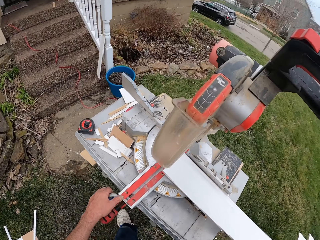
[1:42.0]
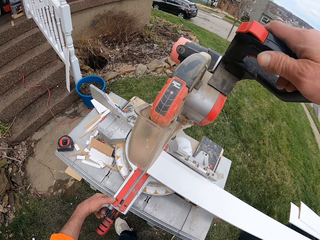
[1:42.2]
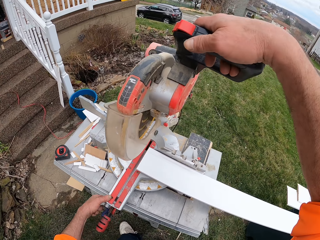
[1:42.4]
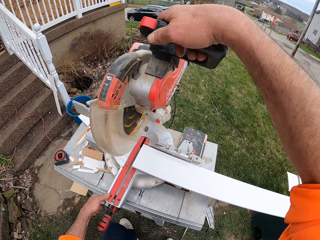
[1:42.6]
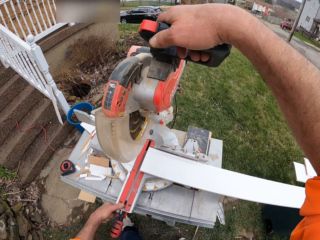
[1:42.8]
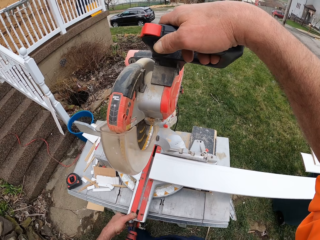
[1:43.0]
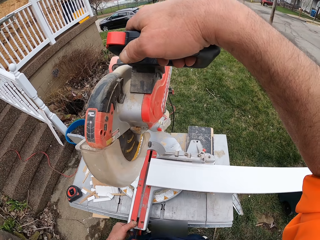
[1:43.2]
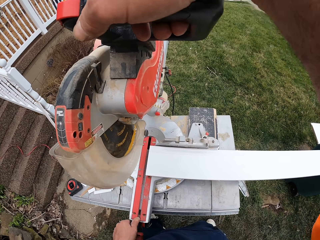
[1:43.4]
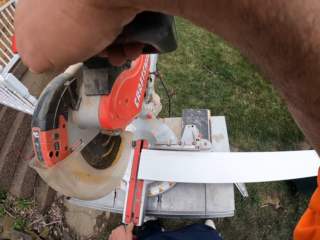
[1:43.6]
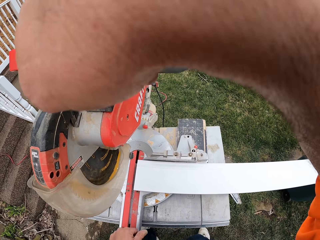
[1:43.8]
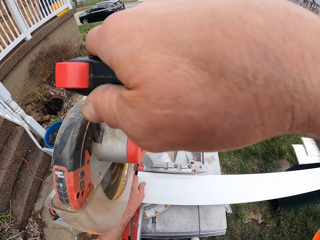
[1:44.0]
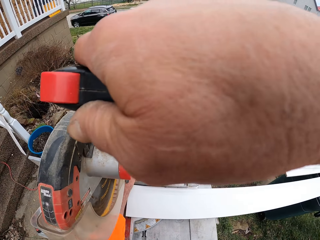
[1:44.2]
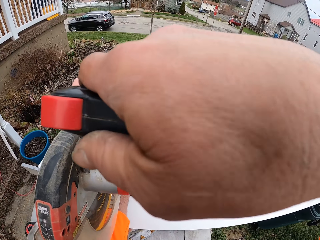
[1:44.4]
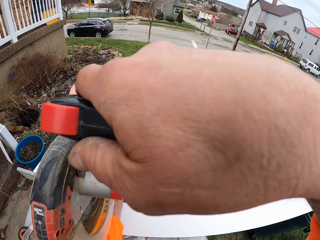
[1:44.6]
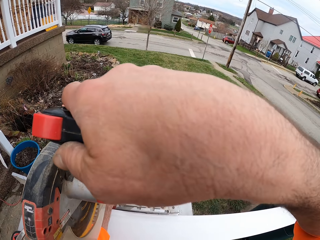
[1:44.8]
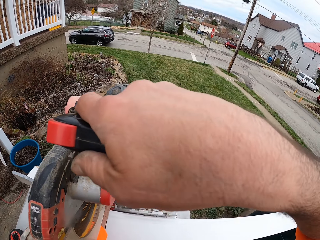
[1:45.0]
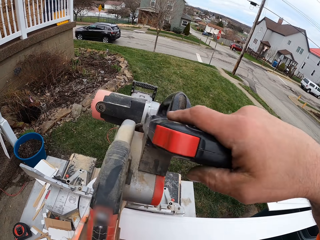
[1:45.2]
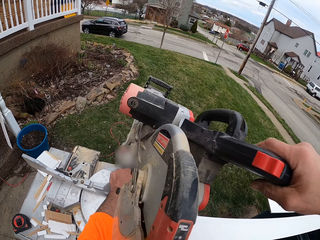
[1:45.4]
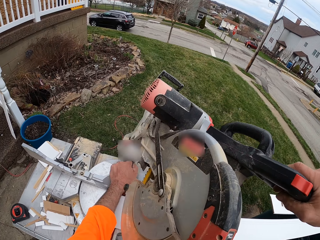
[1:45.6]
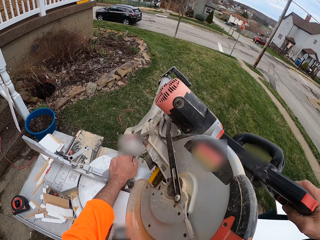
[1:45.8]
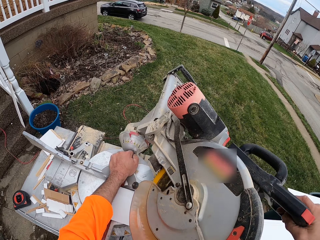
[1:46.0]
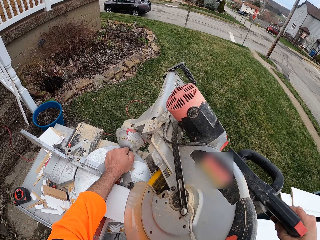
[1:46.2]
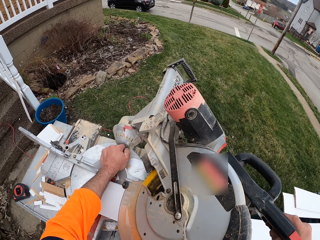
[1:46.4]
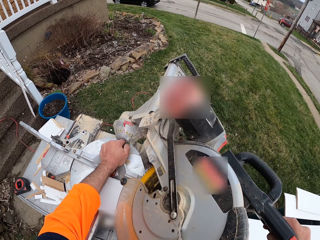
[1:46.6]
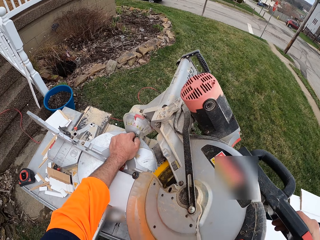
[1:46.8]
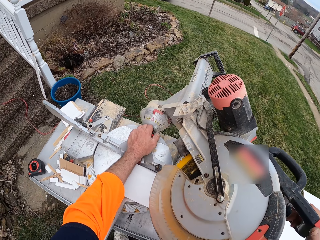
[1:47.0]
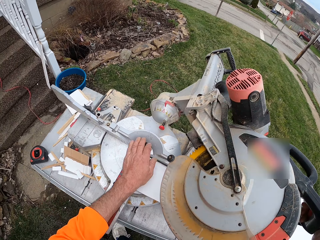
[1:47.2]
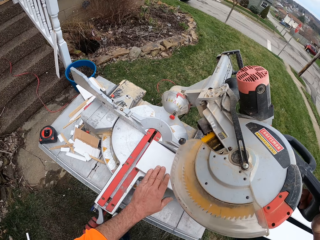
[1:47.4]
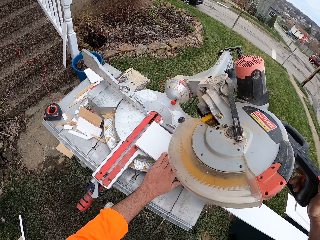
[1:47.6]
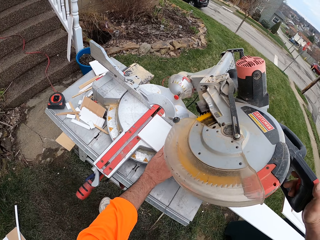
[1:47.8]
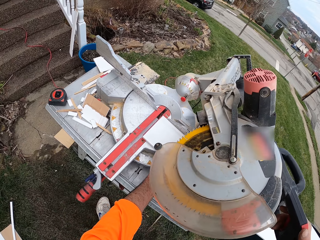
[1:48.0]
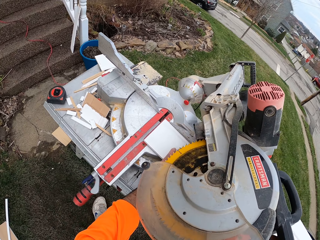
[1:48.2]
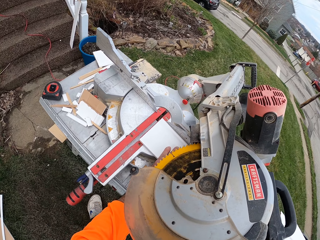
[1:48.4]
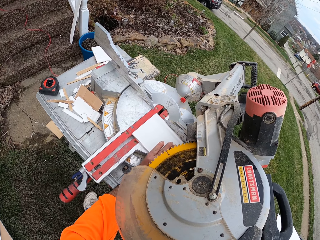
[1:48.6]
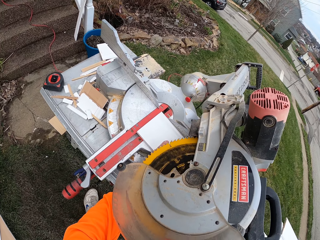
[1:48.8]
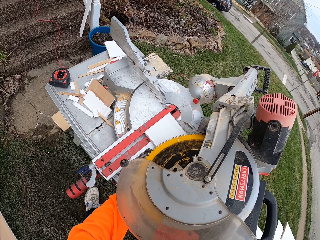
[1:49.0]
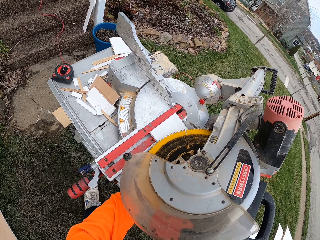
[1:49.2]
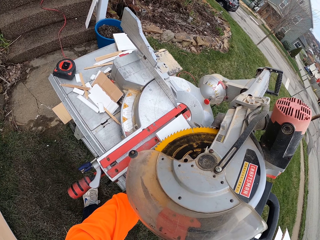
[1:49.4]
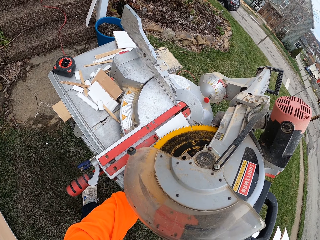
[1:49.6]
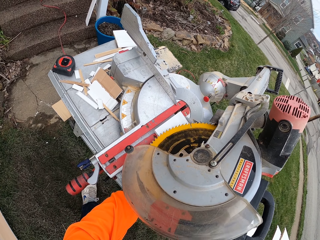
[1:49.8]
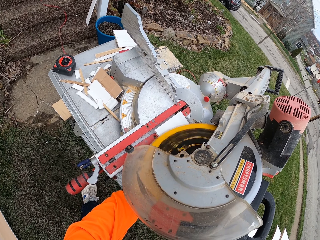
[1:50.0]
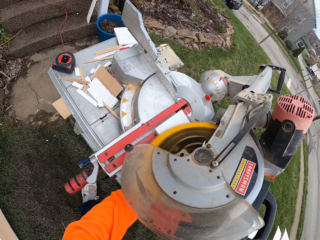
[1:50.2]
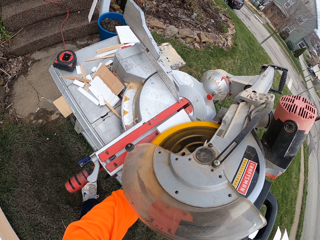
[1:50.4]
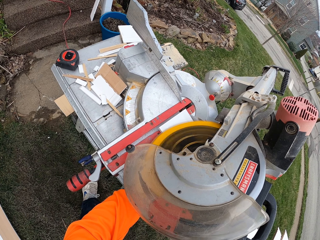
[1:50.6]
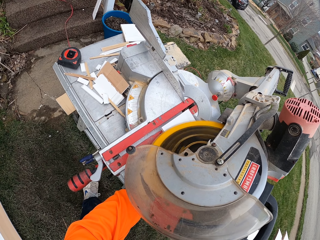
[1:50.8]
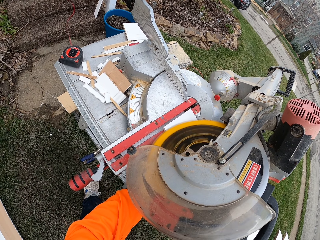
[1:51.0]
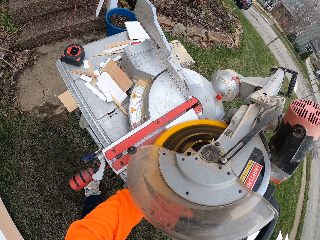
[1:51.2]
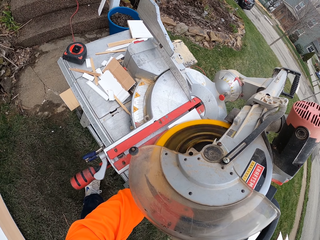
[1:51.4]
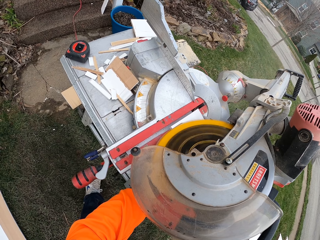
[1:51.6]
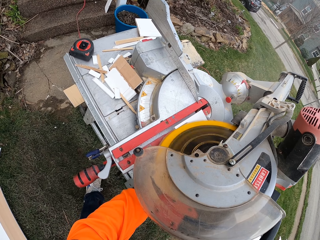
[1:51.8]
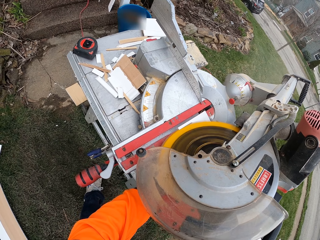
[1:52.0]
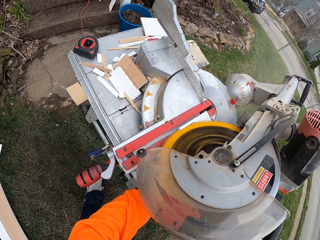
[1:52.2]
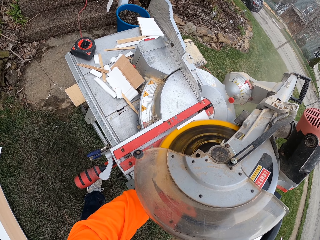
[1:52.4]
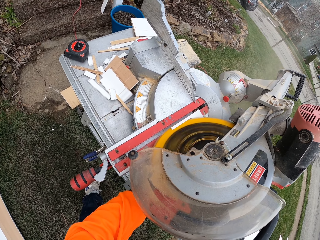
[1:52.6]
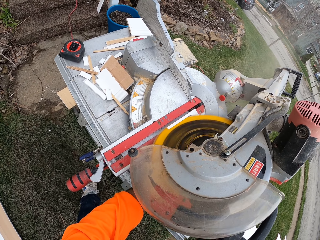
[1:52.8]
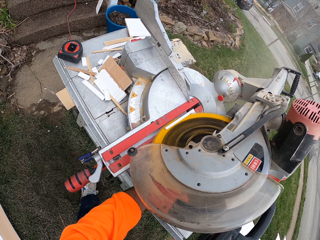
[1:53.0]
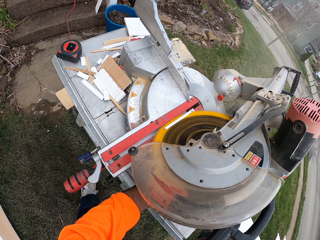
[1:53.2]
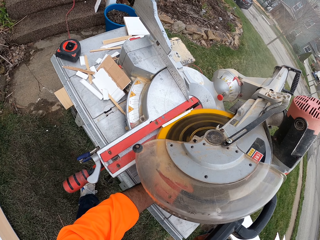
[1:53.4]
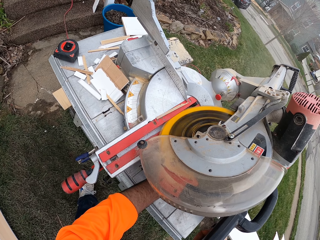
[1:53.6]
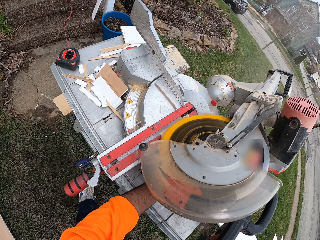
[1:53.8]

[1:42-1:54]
The camera wearer holds the wood cutter. They adjust the cutting machine. They adjust the first slab of wood. They cut the wood with the wood cutter.

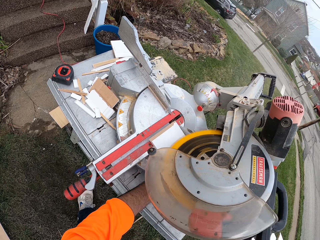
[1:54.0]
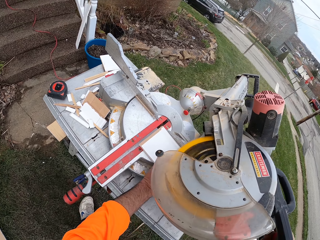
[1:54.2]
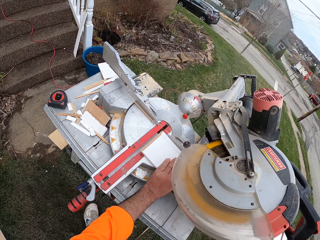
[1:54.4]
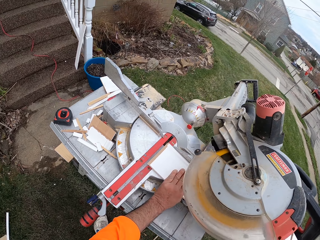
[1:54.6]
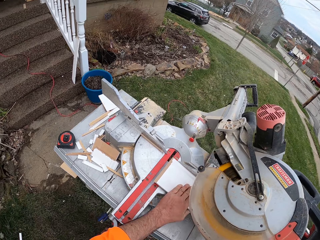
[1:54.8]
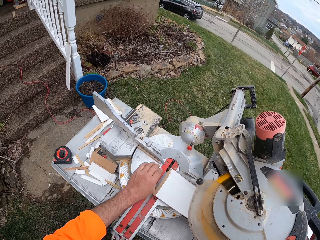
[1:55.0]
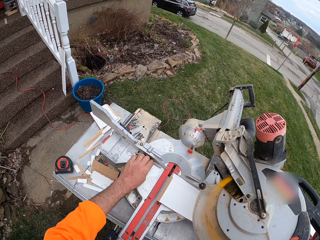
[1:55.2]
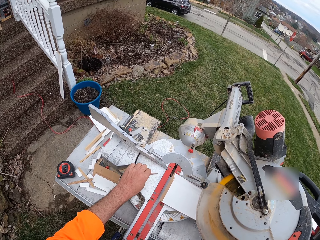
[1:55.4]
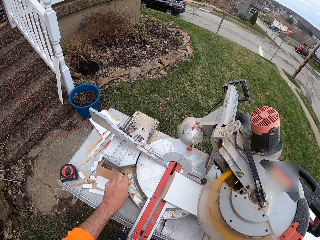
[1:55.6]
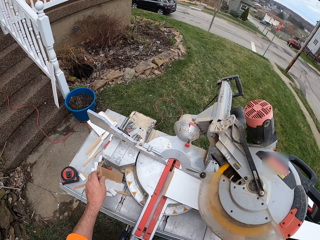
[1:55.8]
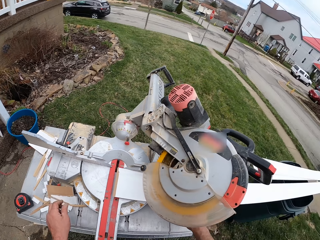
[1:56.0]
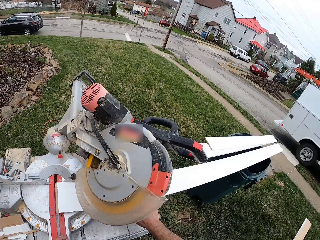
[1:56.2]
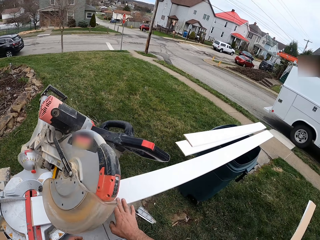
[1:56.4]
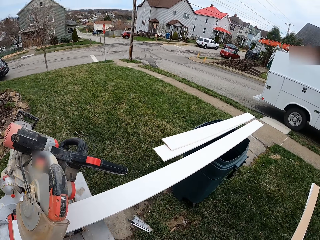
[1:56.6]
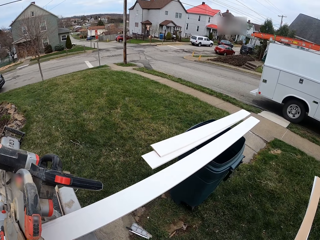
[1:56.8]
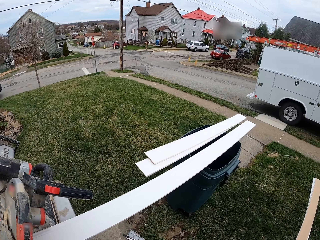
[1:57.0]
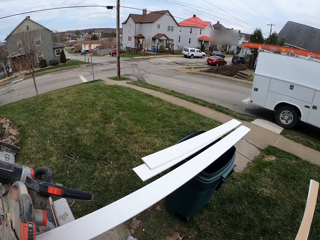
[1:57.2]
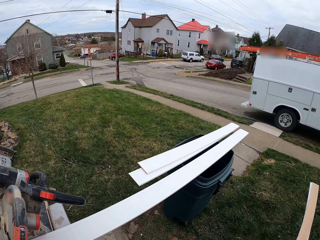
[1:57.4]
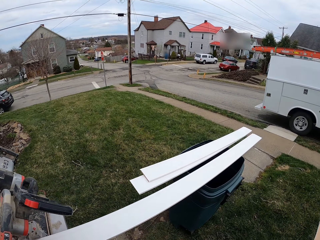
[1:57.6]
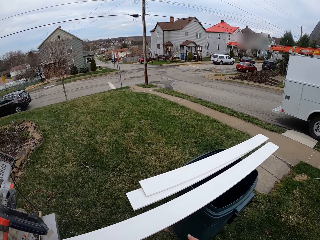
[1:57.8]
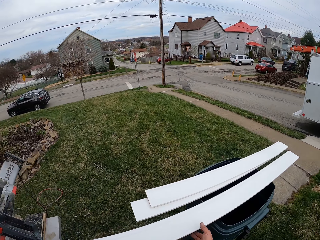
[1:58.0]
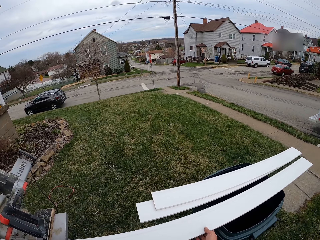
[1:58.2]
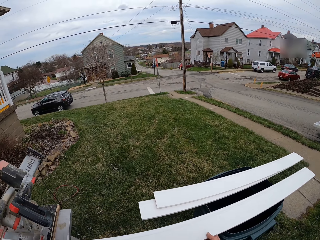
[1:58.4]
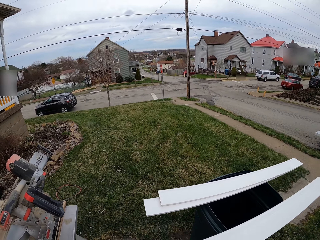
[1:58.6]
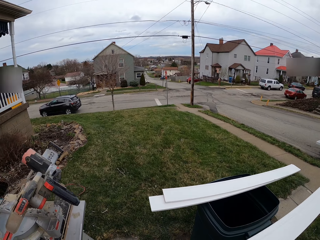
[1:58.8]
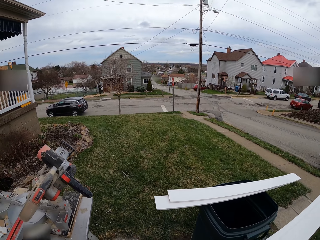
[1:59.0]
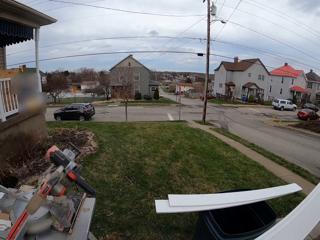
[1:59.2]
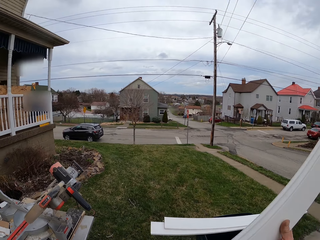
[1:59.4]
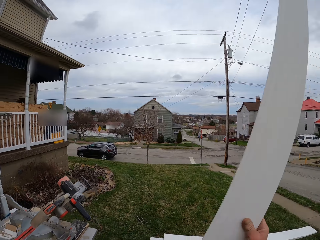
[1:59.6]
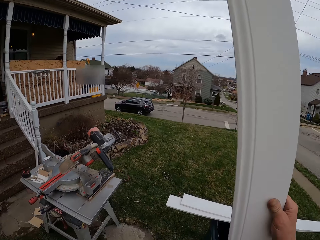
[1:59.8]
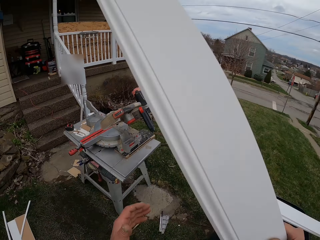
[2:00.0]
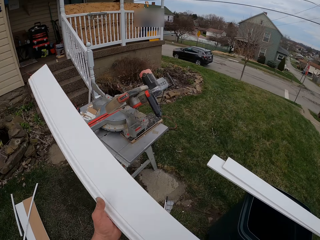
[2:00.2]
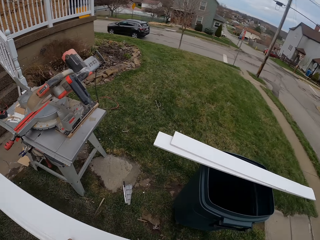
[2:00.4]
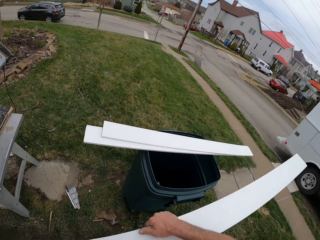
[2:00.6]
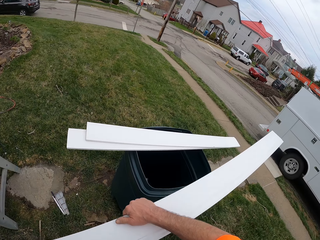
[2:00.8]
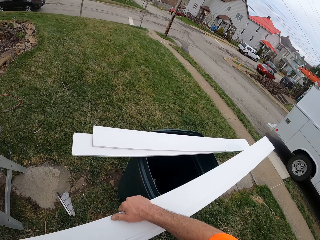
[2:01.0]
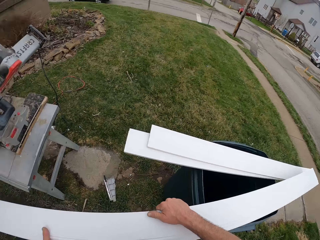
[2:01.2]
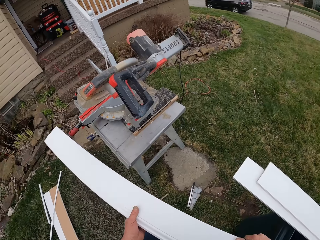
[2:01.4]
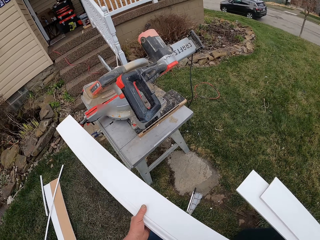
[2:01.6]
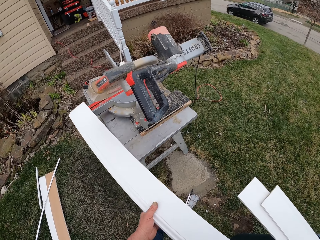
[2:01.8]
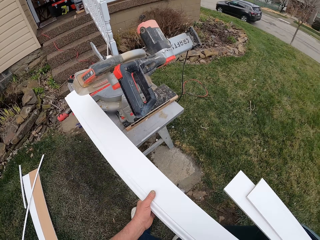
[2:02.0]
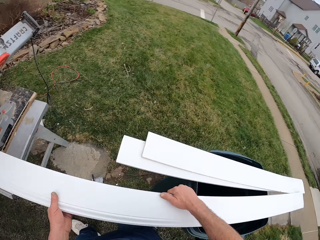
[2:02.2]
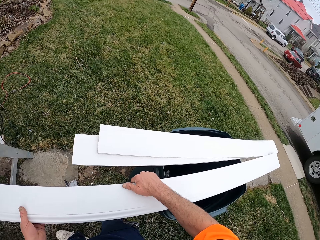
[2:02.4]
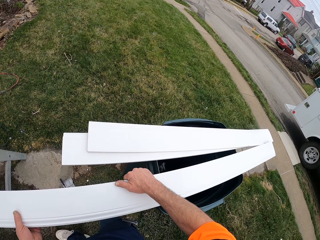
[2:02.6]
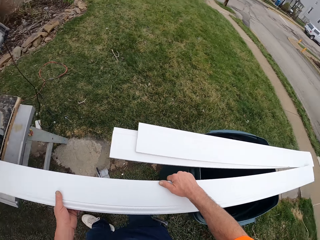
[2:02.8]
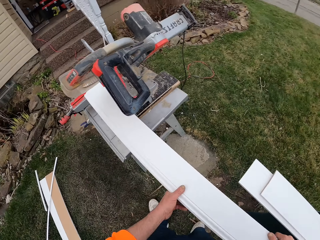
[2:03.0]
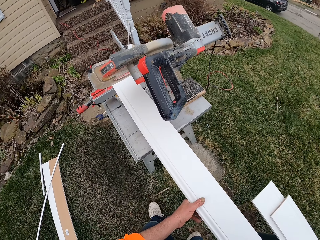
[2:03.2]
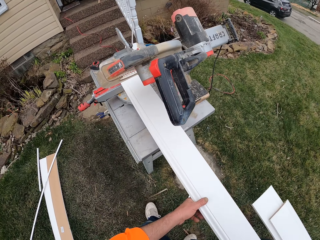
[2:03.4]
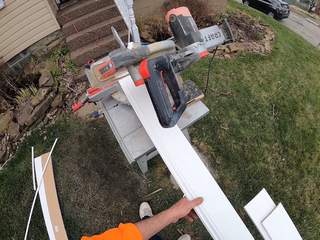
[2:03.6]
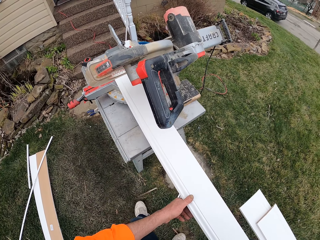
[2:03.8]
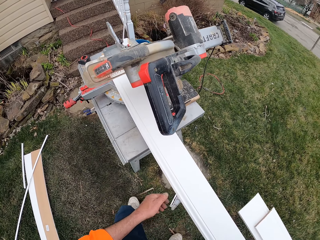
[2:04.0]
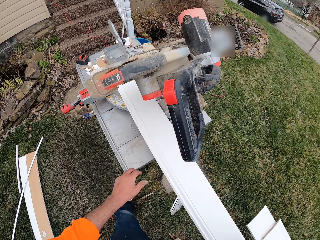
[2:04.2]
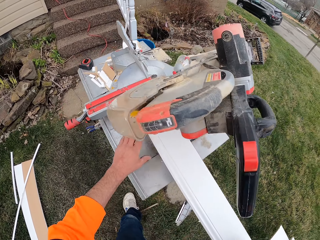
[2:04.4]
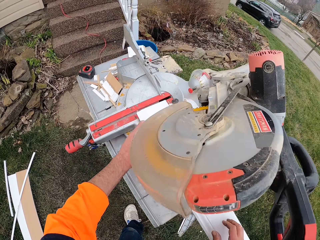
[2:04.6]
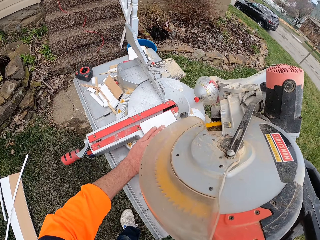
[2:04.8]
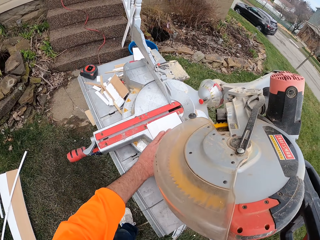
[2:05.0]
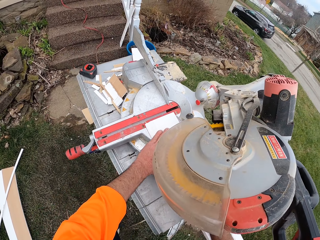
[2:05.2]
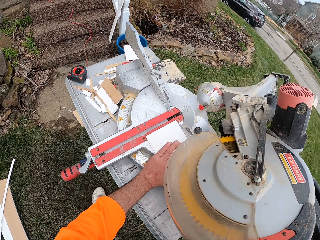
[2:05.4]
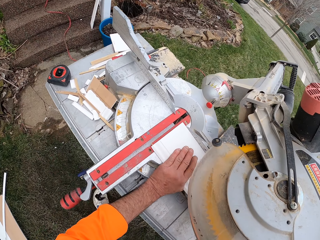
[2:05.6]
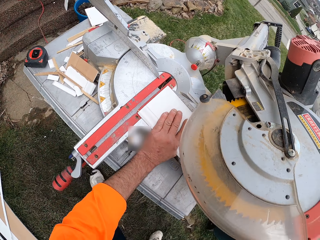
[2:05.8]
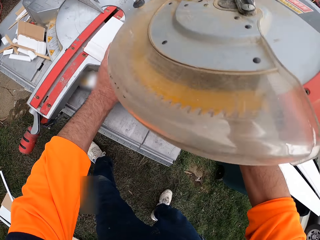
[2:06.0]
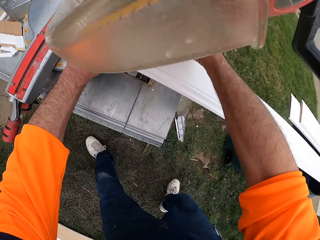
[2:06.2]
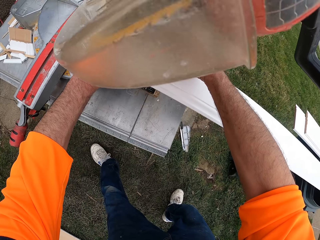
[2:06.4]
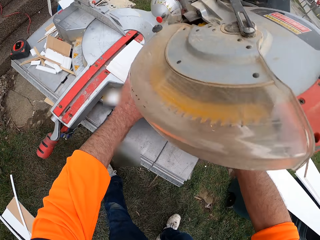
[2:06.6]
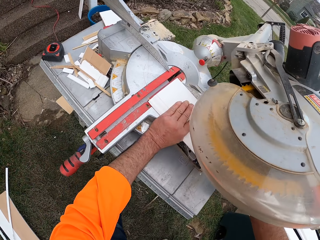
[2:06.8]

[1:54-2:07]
The camera wearer picks the piece of wood on the wood cutter. They move the cut piece of wood to the cutting machine table. They put the piece of wood on the wood cutter. They pick the wood from the cutting machine and bin. They turn the wood. They place the wood between the bin and the cutting machine. They adjust the first slab of wood.
